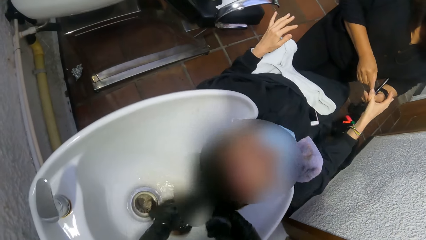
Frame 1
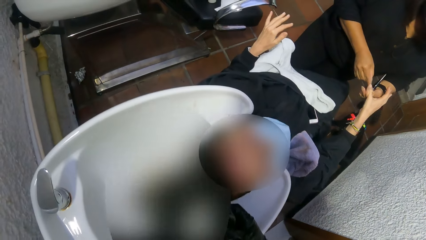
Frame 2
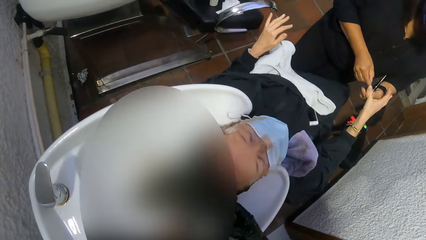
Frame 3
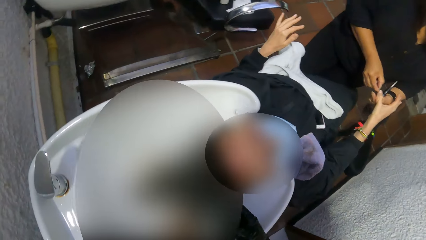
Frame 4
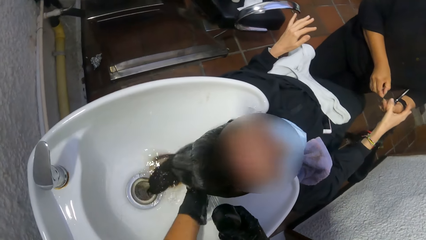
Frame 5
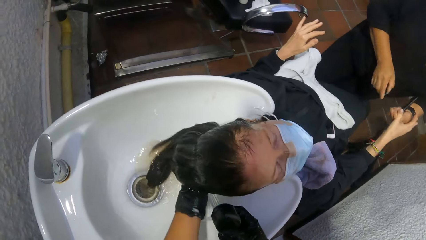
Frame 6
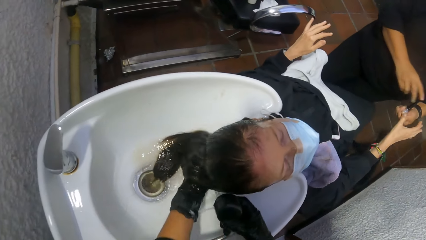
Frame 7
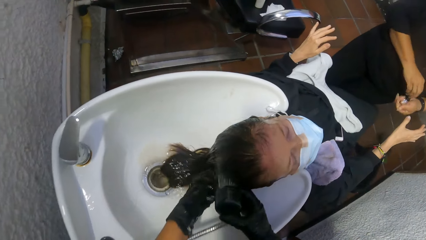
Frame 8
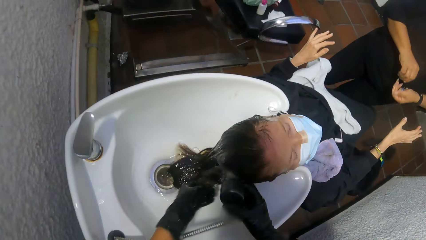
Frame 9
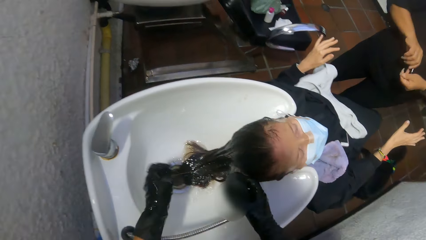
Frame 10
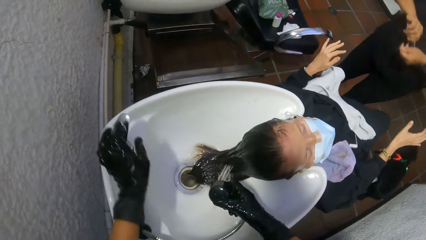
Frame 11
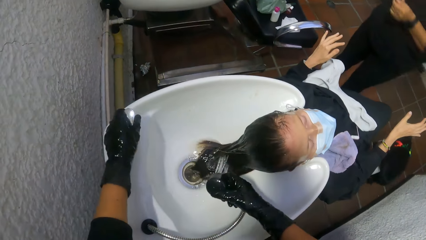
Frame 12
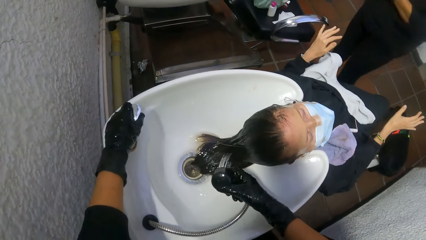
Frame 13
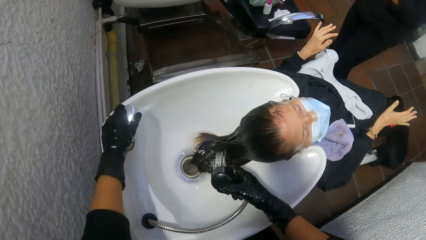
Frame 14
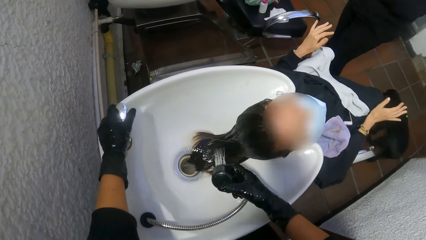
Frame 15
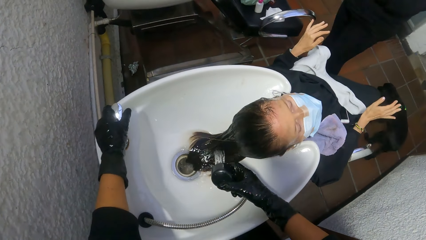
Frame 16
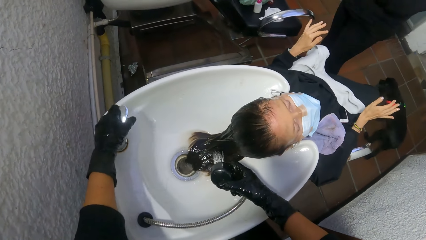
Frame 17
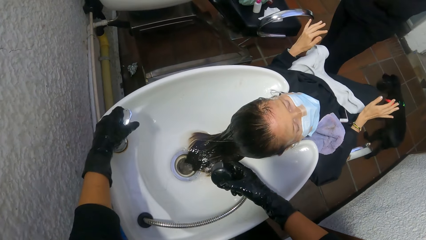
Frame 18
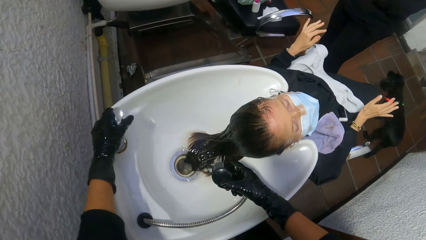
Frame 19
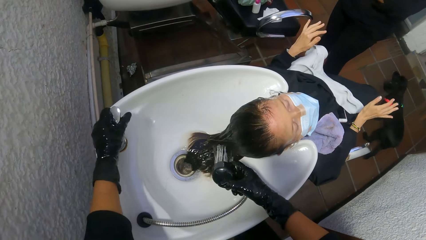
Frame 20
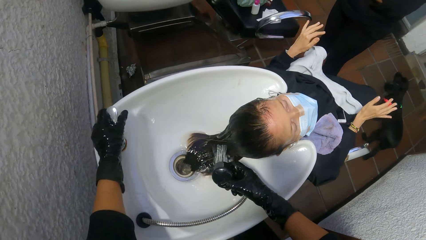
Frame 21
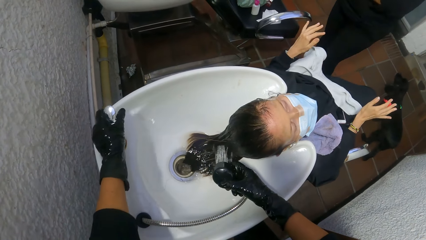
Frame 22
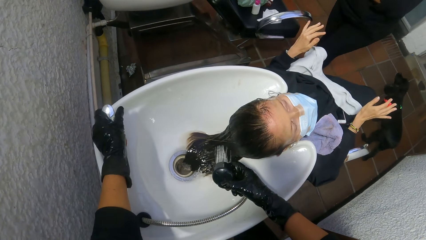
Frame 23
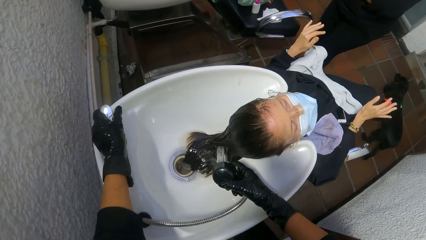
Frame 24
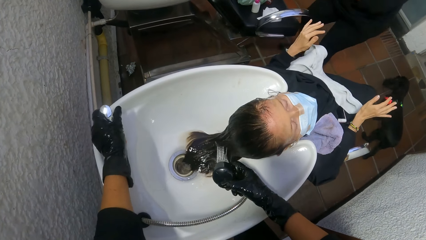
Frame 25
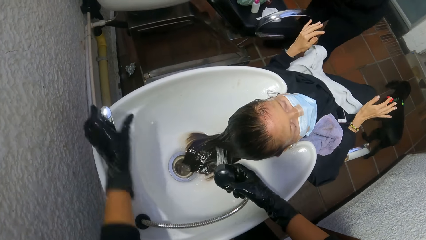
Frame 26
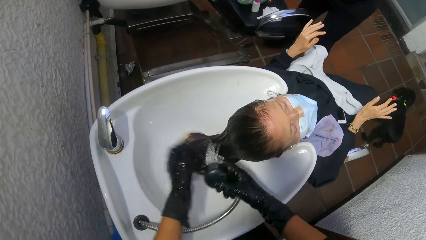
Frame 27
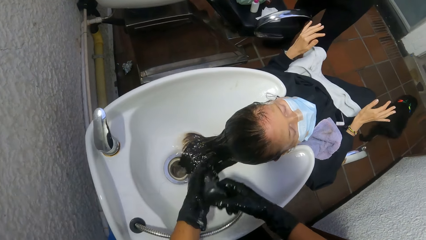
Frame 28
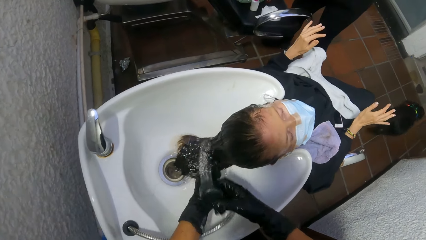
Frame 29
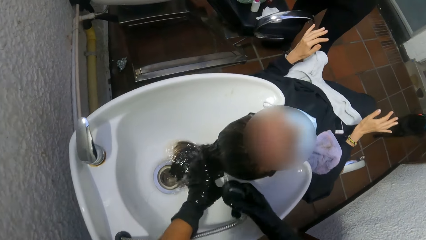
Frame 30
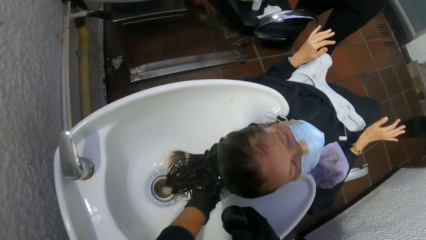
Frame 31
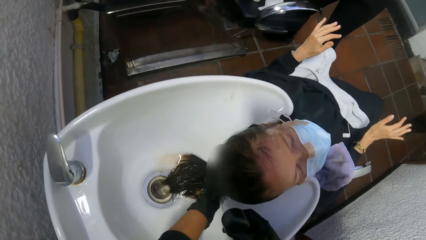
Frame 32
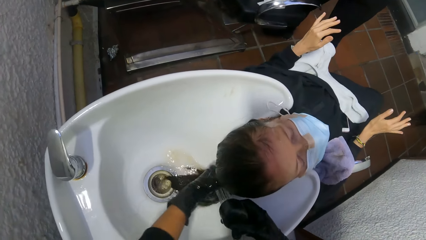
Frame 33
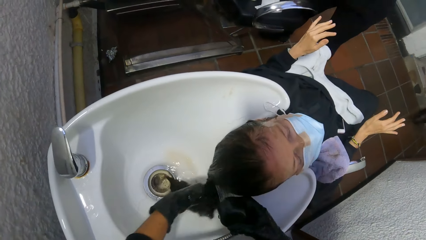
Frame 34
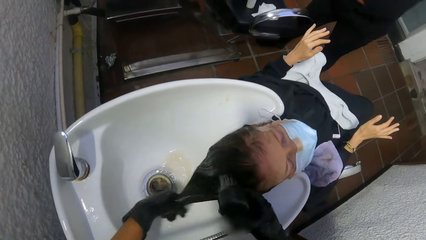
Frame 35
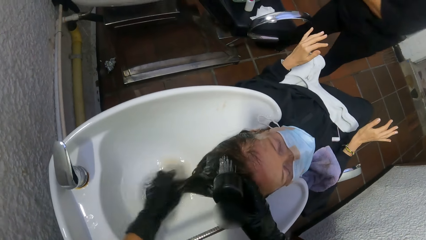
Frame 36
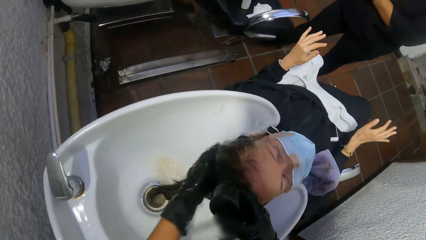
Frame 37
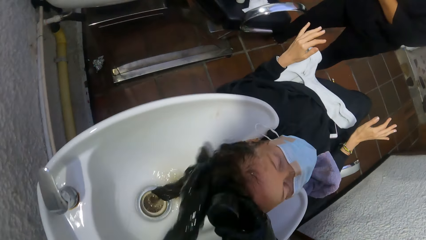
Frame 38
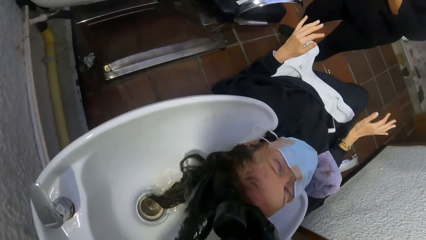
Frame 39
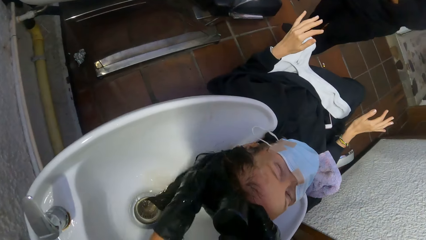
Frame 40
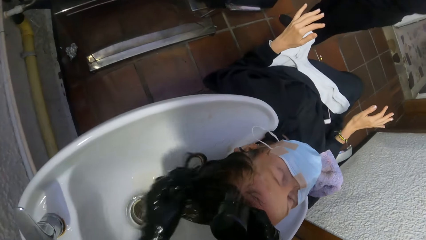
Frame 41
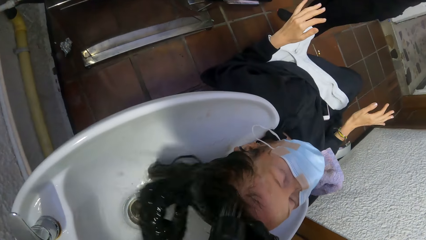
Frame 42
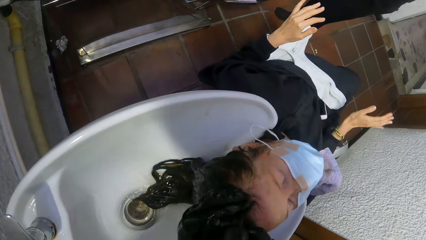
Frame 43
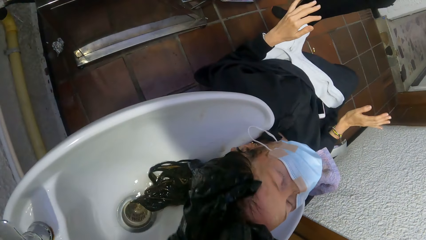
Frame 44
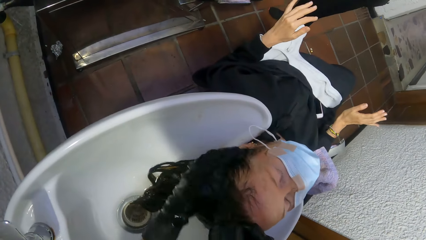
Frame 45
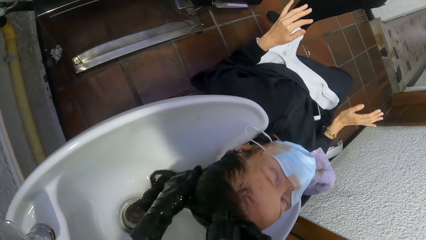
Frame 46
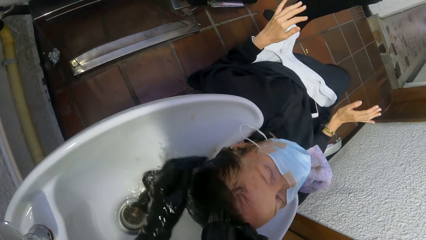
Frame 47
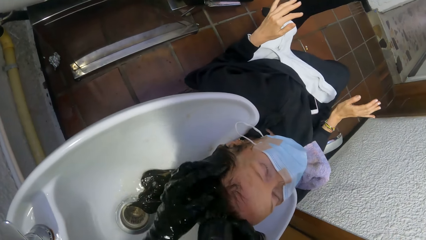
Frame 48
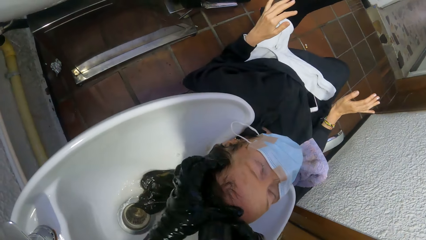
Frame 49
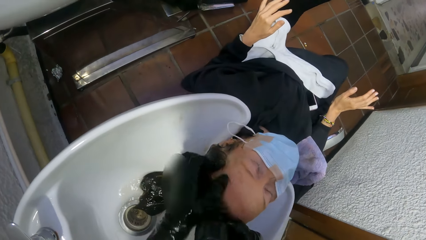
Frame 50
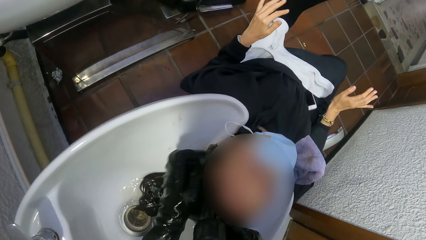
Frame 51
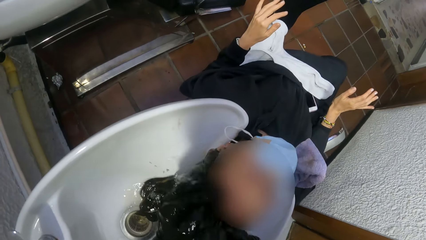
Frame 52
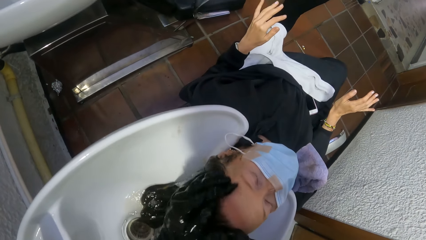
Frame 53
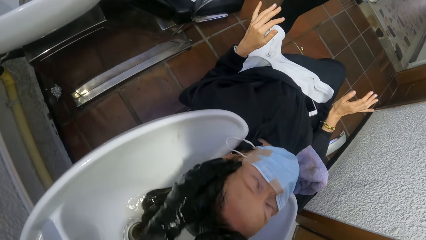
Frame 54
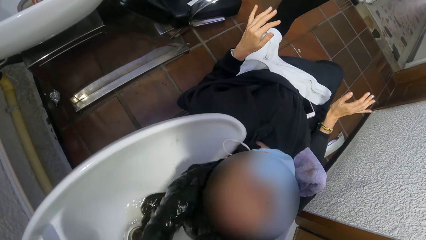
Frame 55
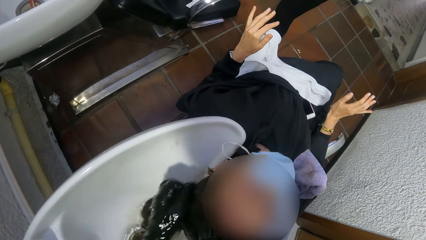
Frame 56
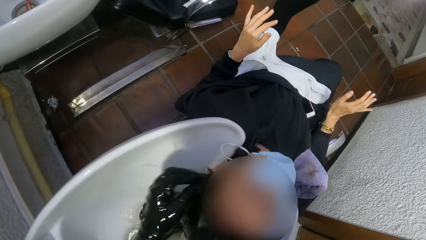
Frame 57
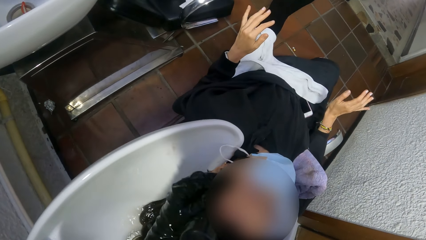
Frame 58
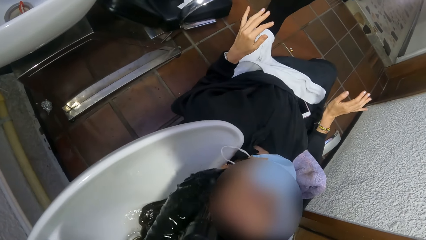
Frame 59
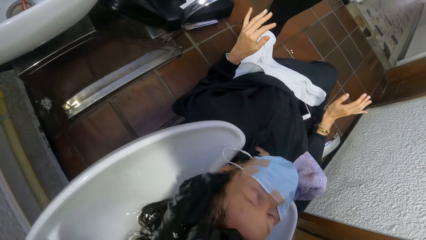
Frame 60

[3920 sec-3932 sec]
The camera wearer holds the tap head of the shampoo station with her left hand. She rinses her left hand with the hose in her right hand. She rinses a woman's hair with her left hand. She rinses the woman's hair with the hose in her right hand.

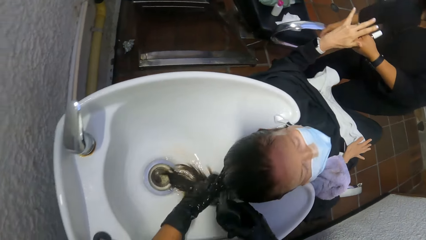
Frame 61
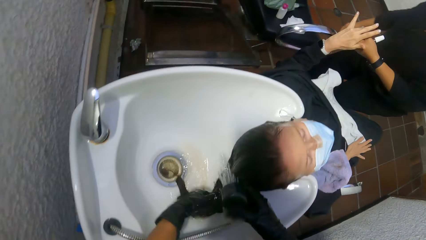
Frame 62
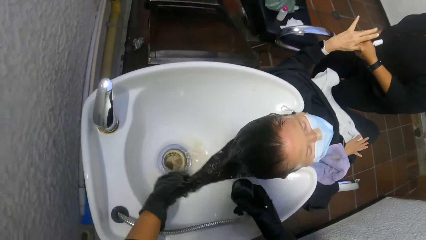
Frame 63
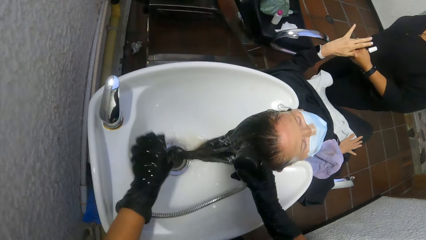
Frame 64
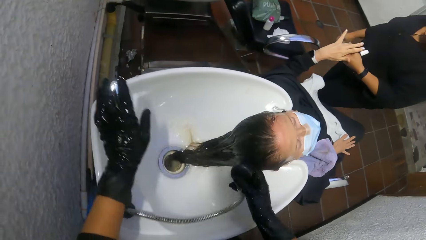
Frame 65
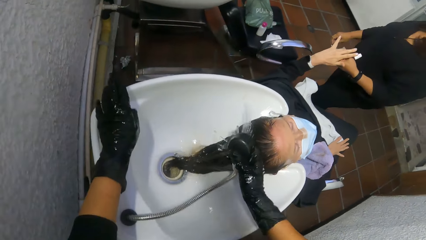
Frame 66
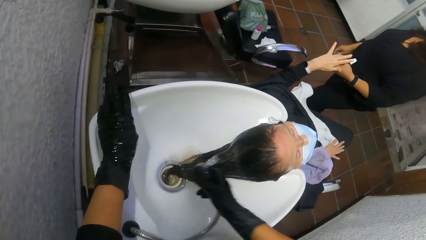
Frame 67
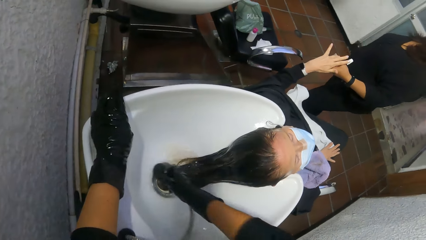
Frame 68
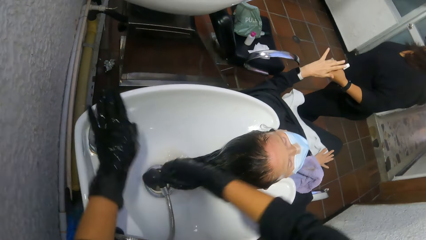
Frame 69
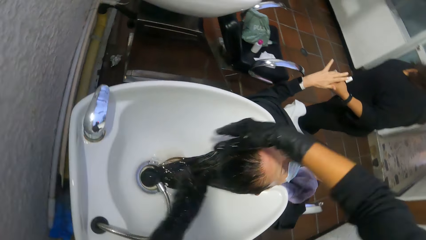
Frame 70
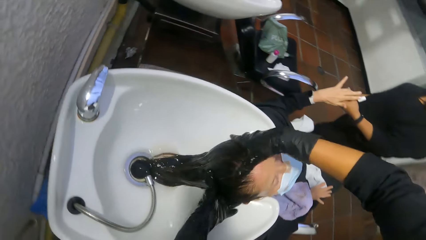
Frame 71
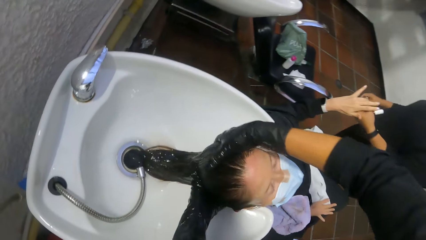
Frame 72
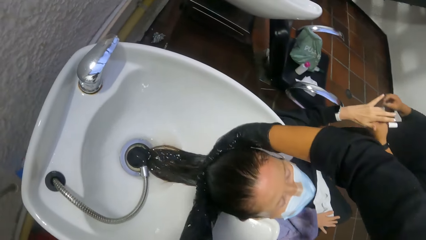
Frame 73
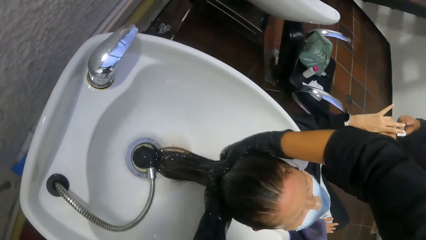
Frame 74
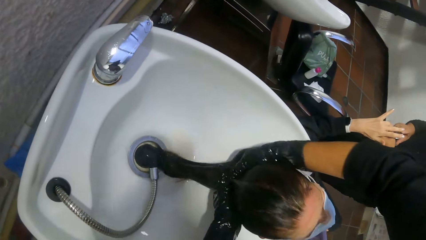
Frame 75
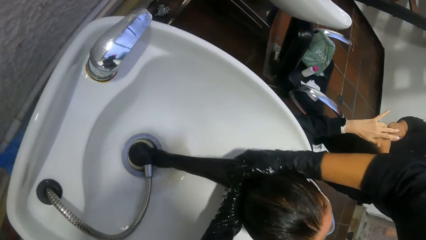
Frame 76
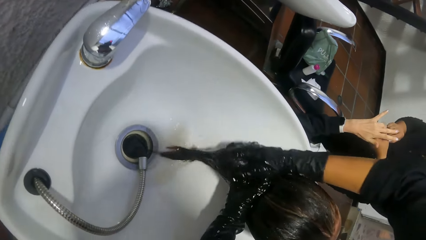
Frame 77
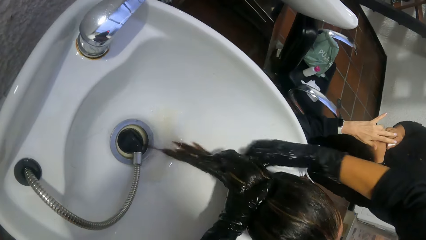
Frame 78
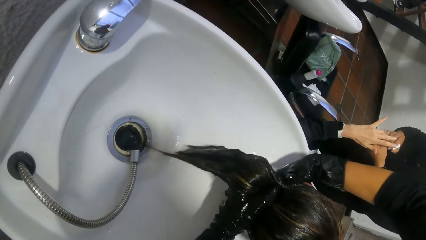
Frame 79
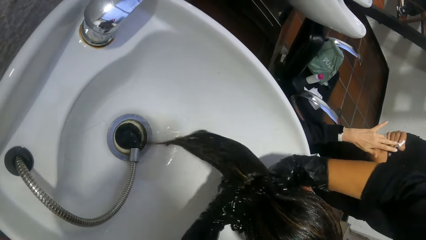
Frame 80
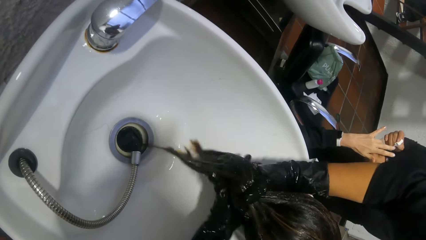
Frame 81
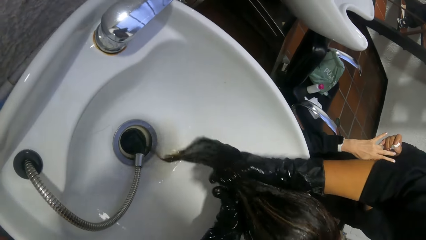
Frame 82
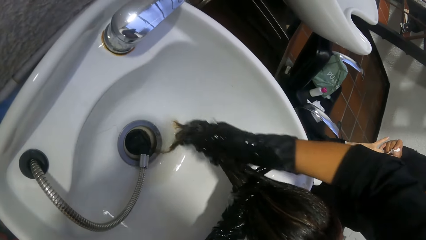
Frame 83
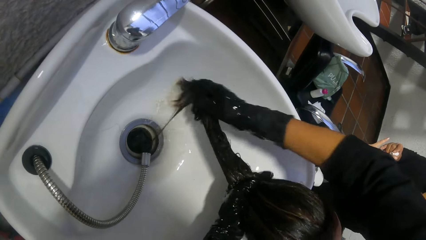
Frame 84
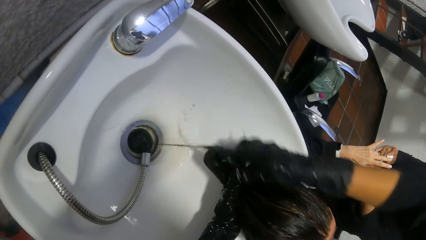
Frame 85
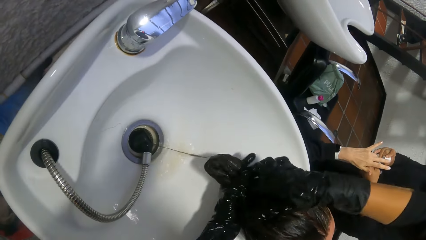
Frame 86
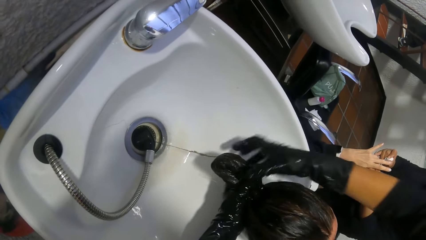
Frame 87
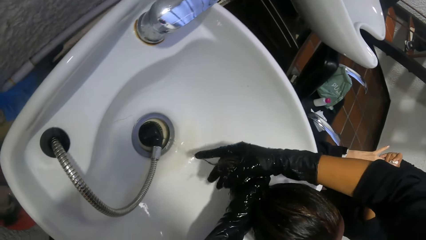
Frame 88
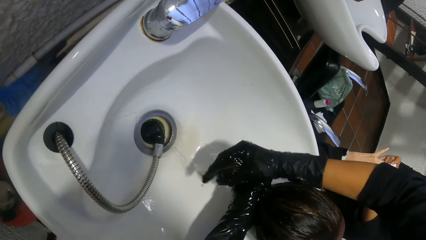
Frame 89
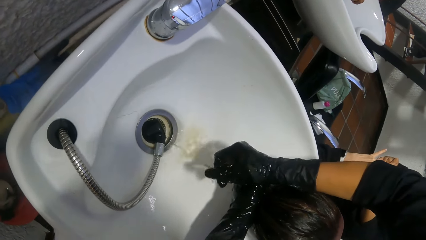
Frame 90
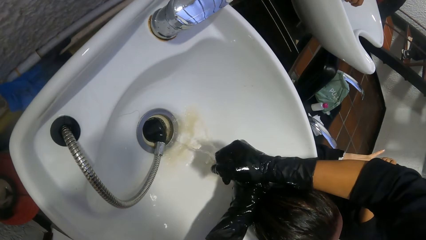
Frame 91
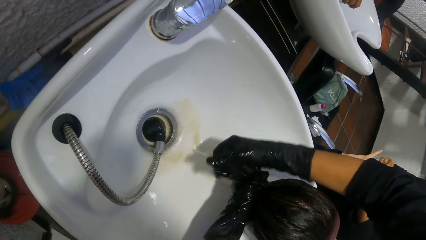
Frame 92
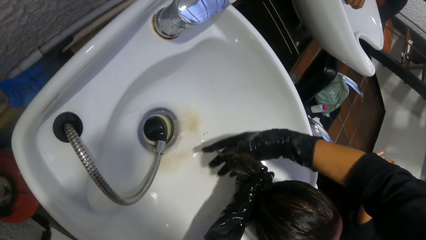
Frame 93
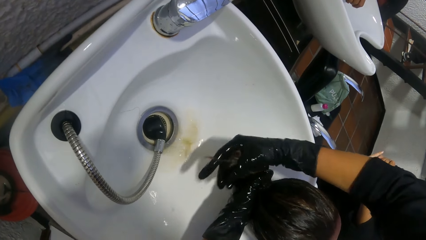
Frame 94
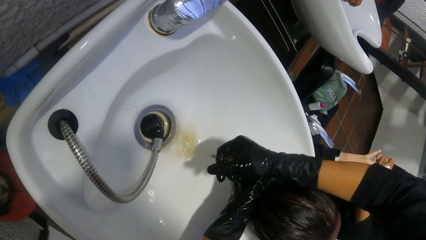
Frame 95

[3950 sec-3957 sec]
The camera wearer turns off the water at the shampoo station with her left hand. She drops the hose in the shampoo station basin with her right hand. She squeezes a woman's hair with both hands. She removes water from the woman's hair.
